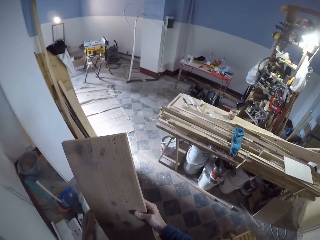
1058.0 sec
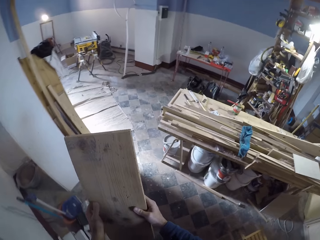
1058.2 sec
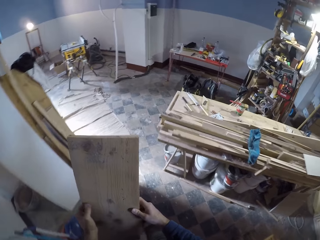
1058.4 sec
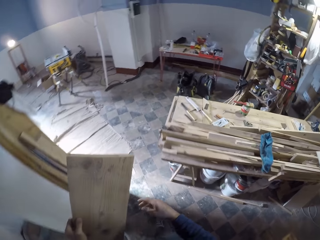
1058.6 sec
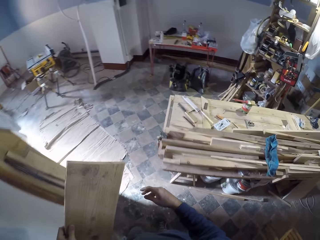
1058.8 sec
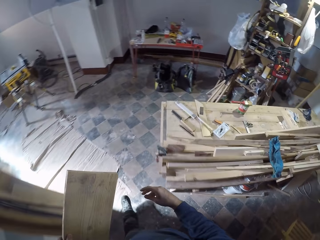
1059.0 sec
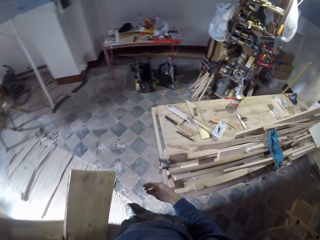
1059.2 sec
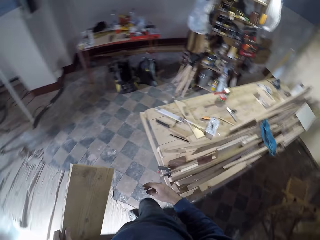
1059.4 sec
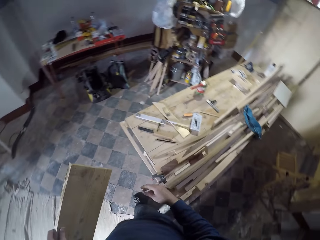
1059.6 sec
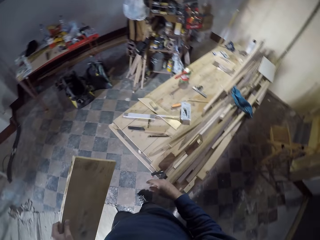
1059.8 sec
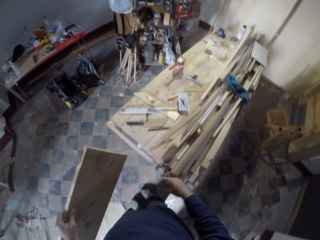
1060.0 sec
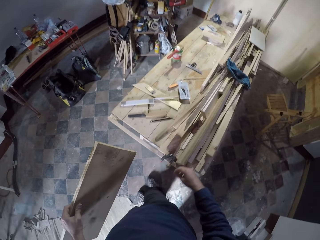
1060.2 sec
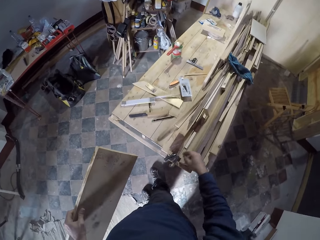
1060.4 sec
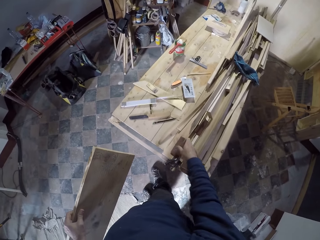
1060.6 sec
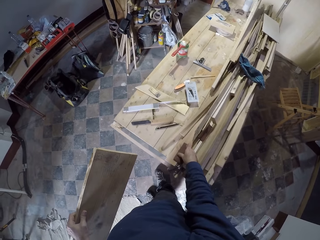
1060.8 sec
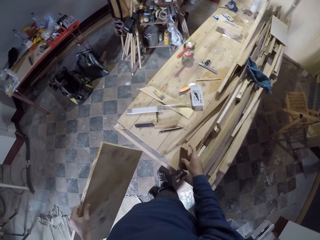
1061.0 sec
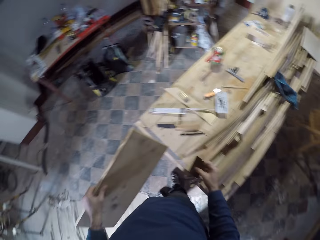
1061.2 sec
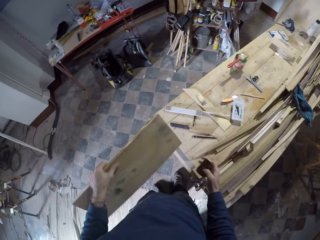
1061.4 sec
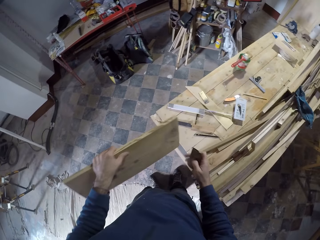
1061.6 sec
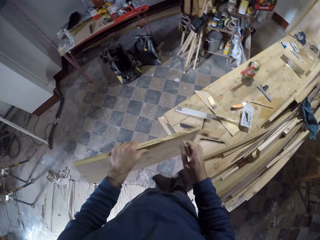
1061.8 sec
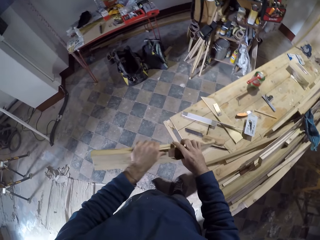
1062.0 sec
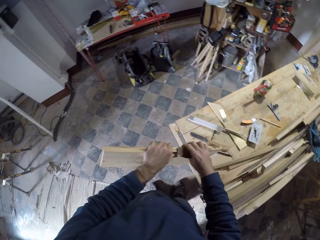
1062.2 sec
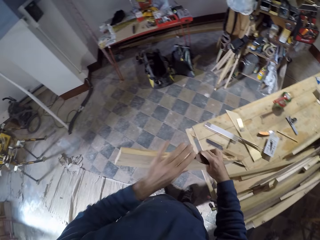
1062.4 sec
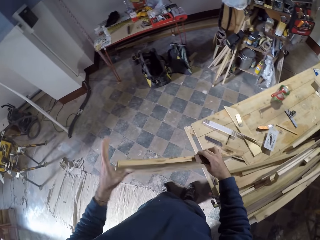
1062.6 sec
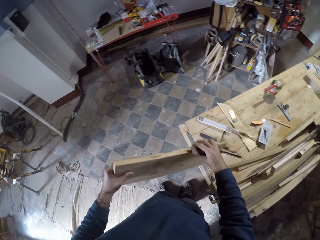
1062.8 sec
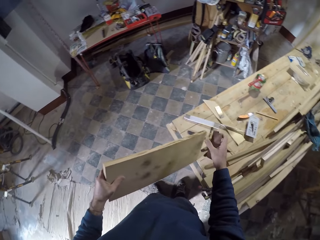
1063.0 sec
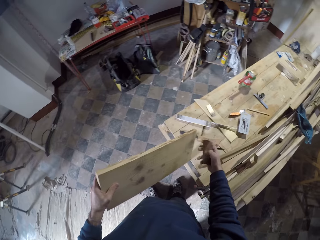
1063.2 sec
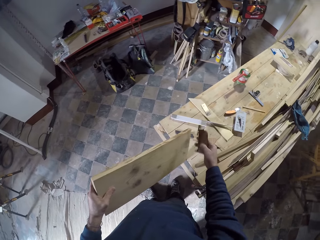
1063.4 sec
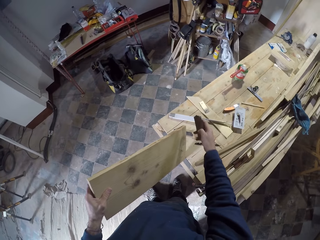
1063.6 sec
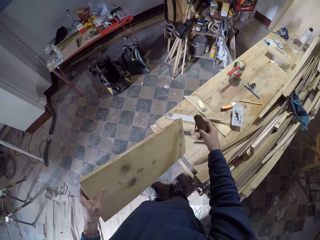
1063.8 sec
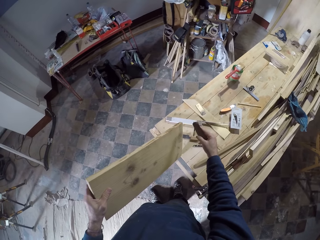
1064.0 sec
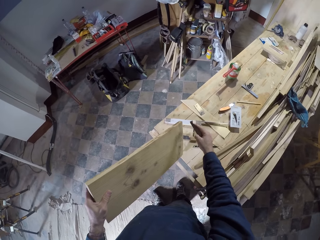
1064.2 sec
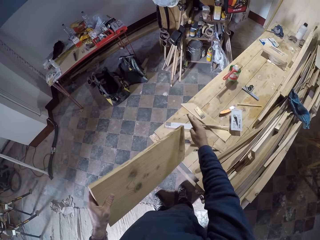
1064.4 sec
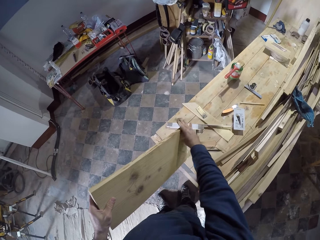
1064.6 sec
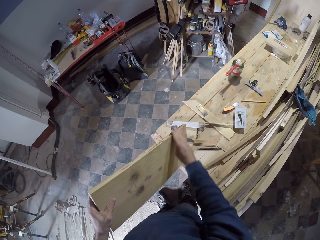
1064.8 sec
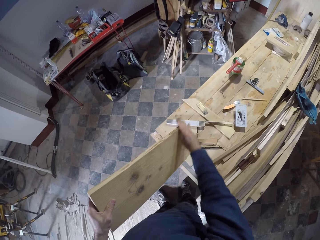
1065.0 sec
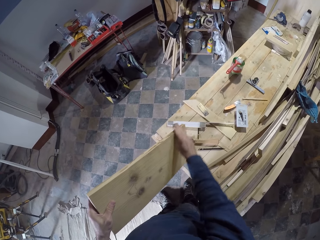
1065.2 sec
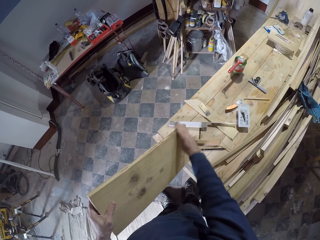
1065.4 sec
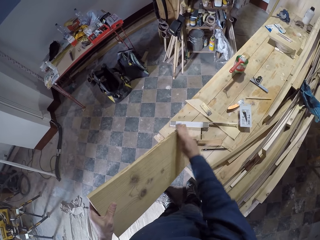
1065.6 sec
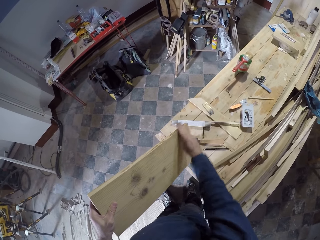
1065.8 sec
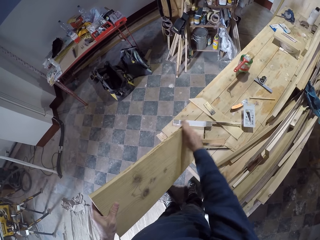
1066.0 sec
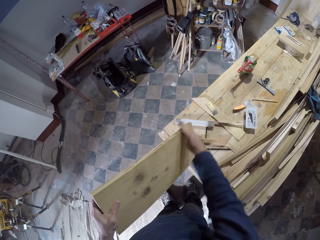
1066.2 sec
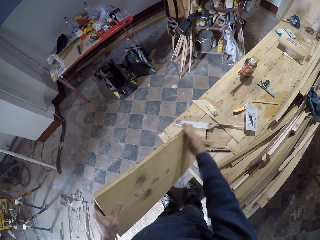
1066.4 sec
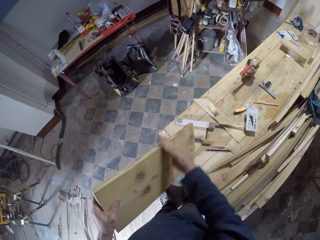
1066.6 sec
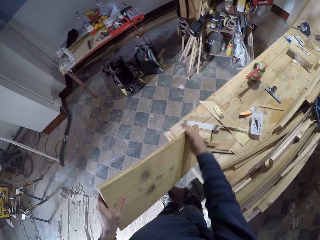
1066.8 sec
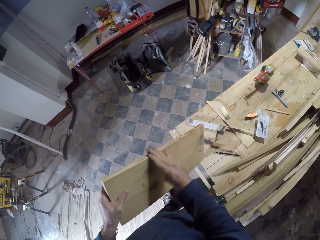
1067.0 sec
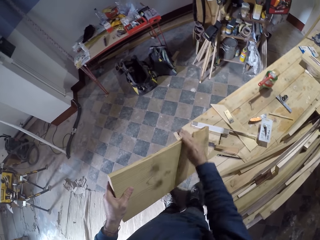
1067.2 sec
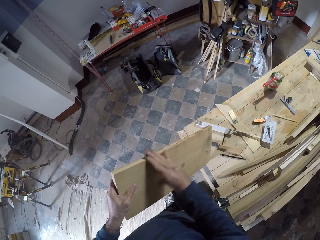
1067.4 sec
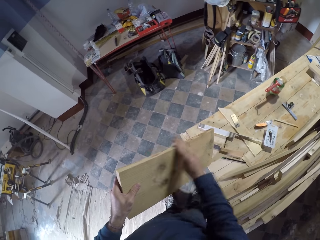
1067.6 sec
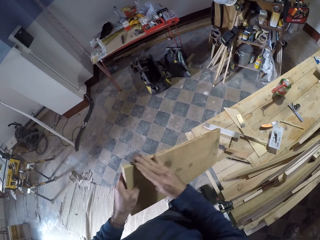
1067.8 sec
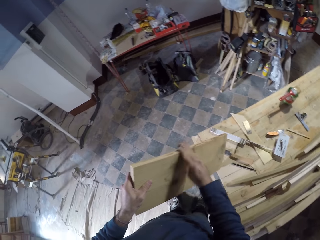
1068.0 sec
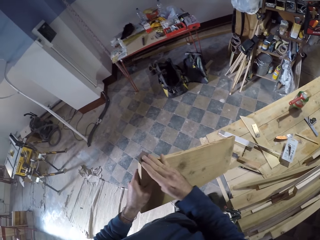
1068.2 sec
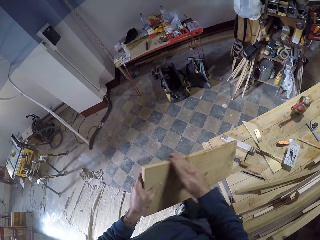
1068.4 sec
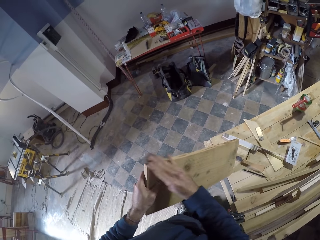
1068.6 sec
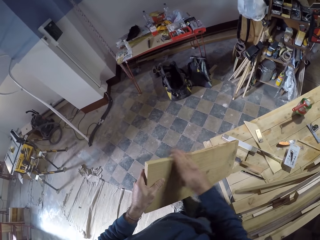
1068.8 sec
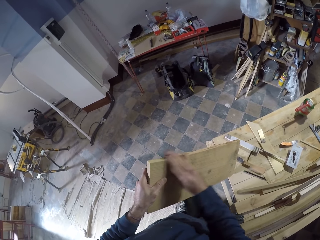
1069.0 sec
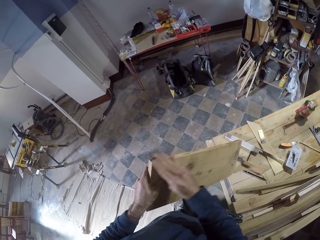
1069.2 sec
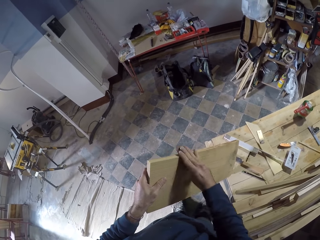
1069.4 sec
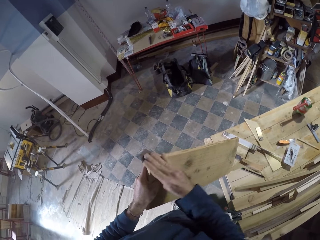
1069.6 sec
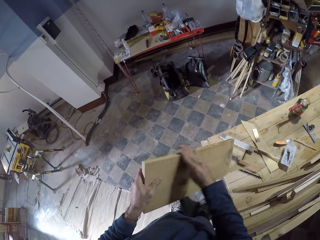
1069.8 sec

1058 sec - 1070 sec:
The camera wearer holds the wood plank with his left hand. He picks up a sandpaper grit from the workbench with his right hand. He holds the wood plank with both hands. He holds the wood plank with his left hand. He smoothens the wood plank with the sandpaper grit in his right hand.

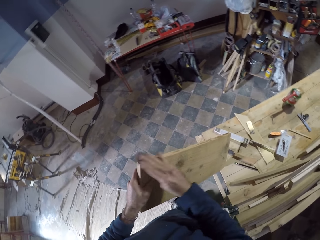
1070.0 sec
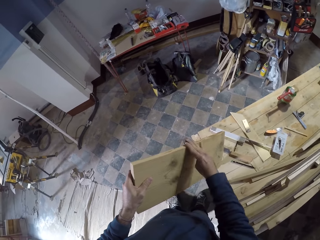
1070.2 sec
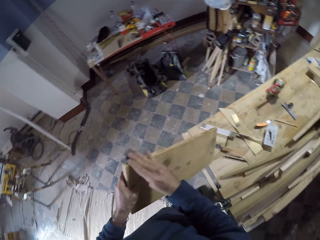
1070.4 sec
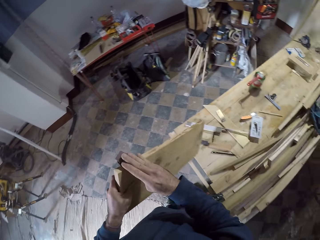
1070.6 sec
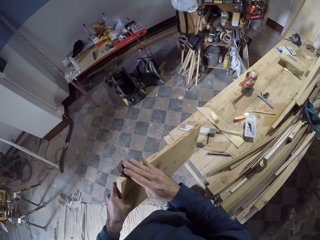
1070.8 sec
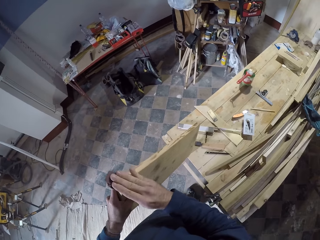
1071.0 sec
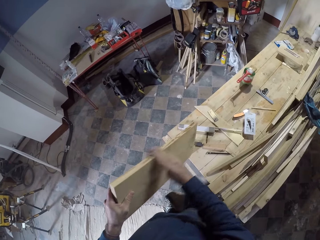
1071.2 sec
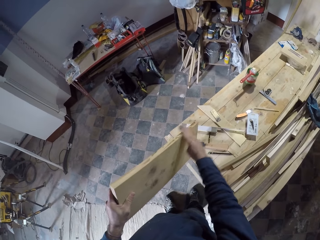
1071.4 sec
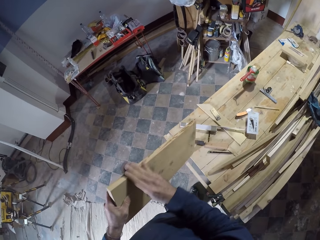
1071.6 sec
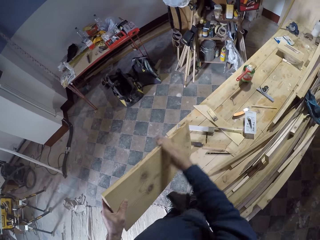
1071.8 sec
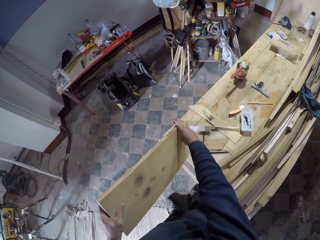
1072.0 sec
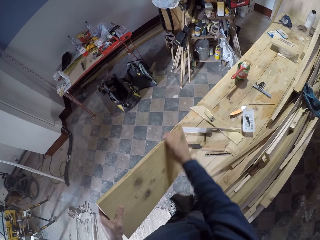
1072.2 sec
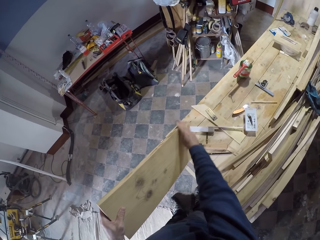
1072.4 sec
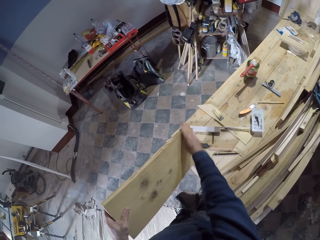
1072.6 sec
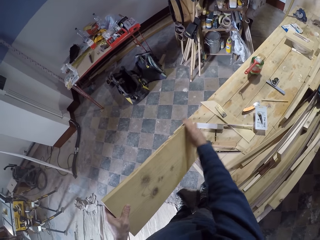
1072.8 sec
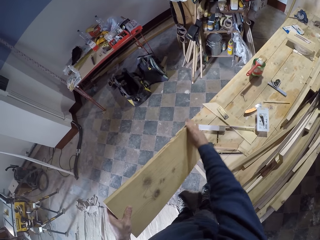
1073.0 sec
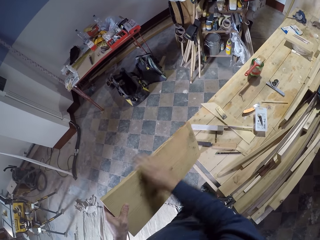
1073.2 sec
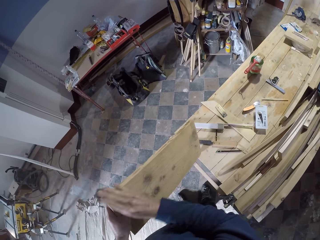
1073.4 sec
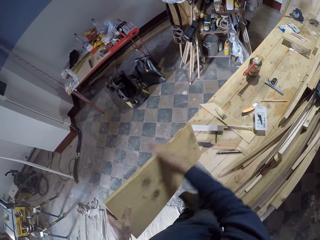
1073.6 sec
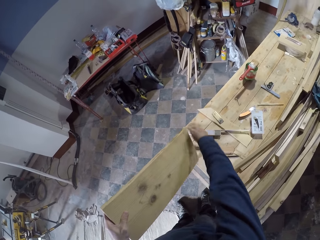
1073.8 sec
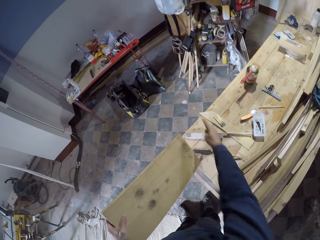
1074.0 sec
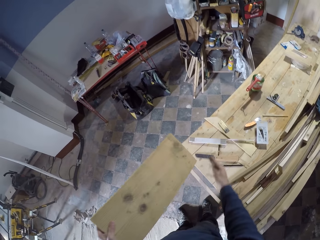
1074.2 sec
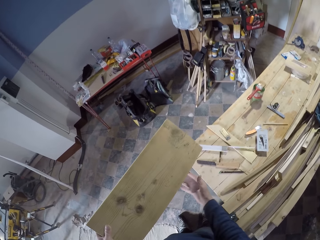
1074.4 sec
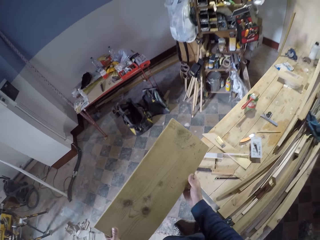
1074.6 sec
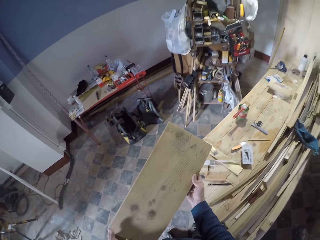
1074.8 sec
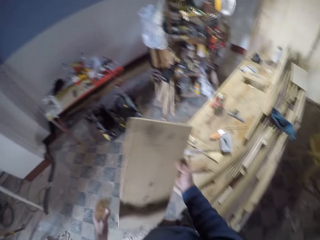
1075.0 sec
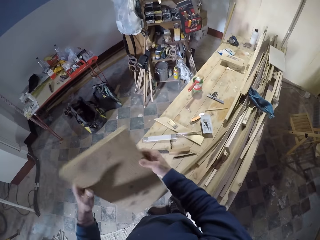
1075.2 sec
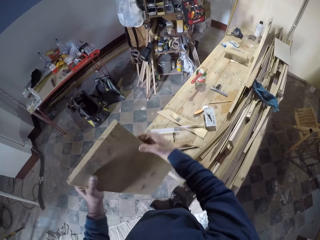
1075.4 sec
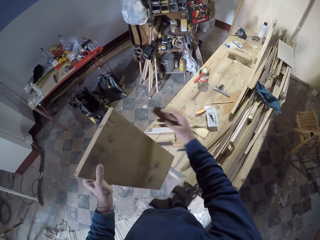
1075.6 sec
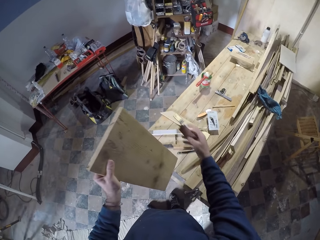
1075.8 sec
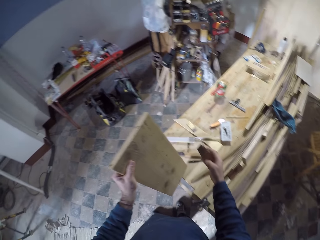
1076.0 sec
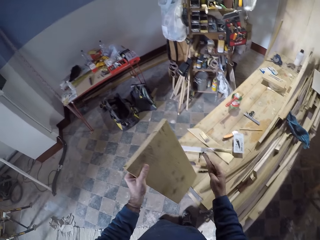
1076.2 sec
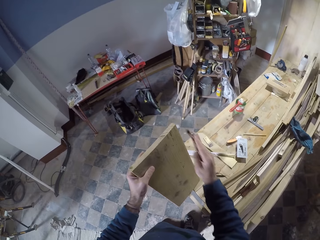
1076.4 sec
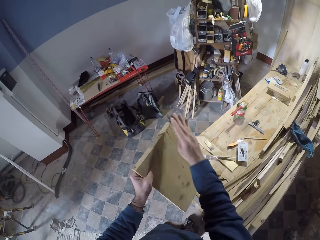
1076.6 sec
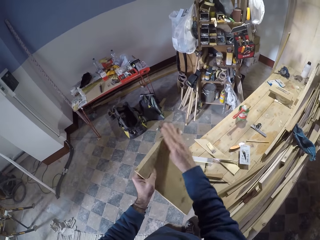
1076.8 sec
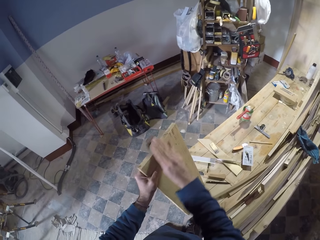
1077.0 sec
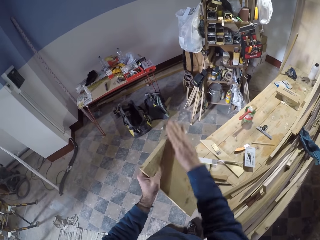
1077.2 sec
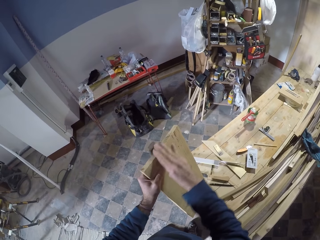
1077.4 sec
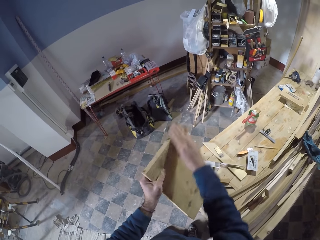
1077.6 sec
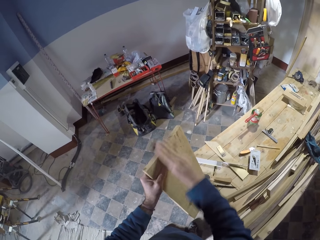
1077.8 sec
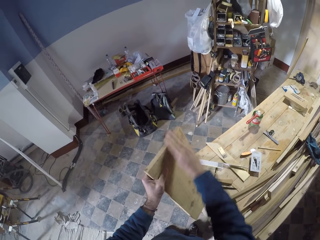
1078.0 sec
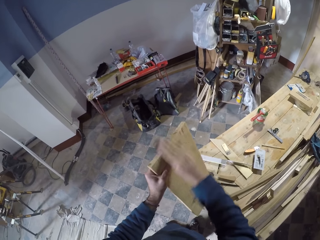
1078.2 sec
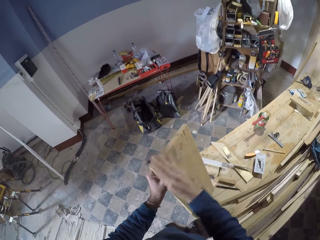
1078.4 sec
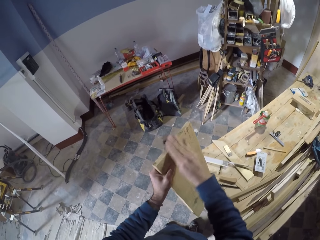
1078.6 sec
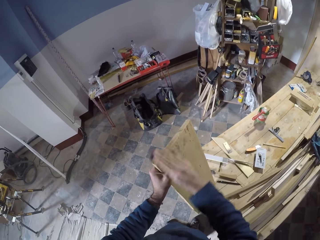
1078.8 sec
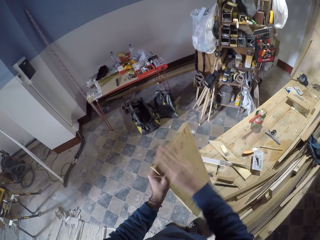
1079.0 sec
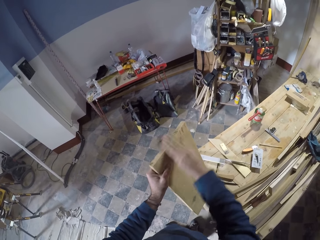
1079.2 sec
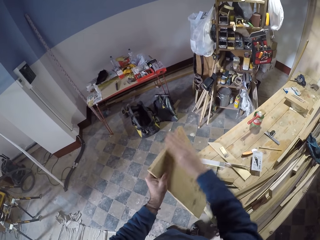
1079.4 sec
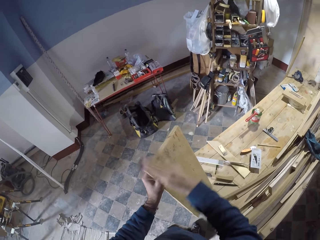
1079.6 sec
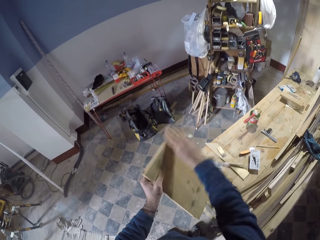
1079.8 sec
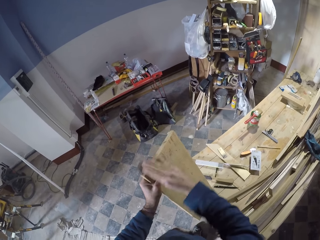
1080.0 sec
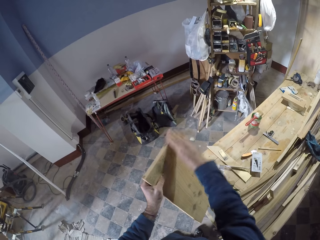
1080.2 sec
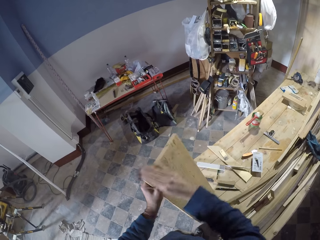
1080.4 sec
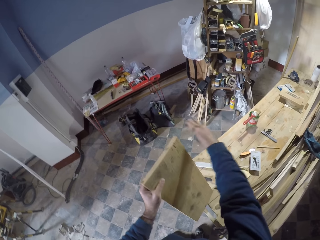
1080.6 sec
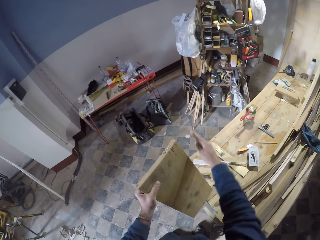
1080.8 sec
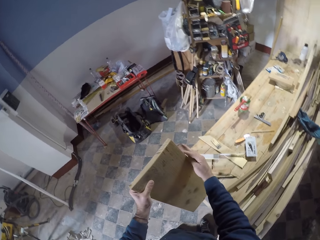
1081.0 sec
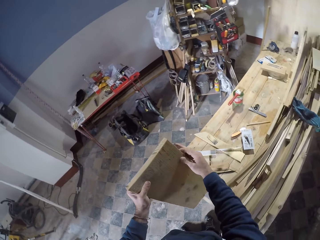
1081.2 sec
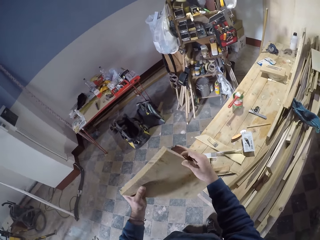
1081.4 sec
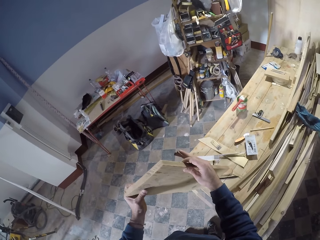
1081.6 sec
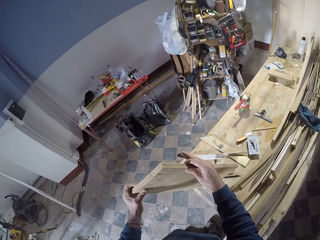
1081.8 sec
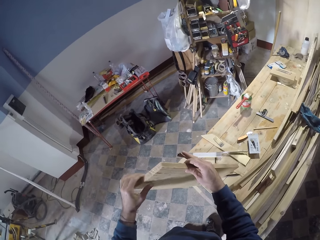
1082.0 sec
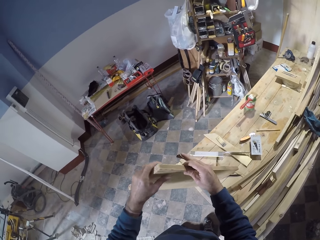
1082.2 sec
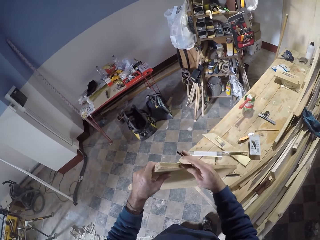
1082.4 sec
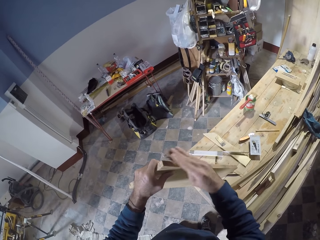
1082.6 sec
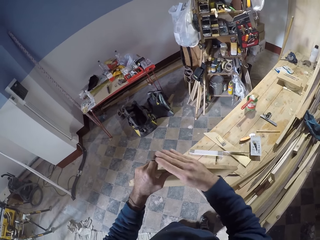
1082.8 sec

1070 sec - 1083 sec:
The camera wearer places the wood plank on the workbench with his left hand. He smoothens the wood plank with the sandpaper grit in his right hand.
